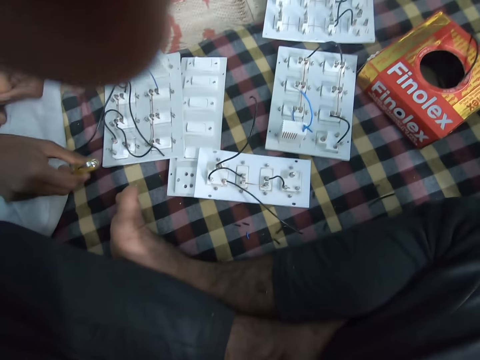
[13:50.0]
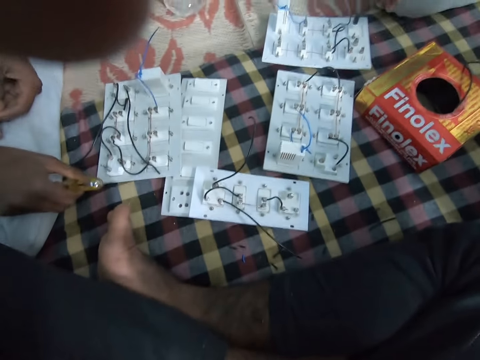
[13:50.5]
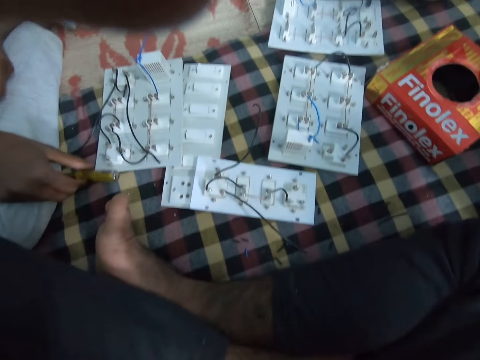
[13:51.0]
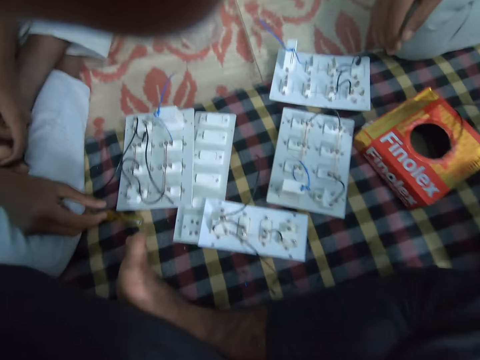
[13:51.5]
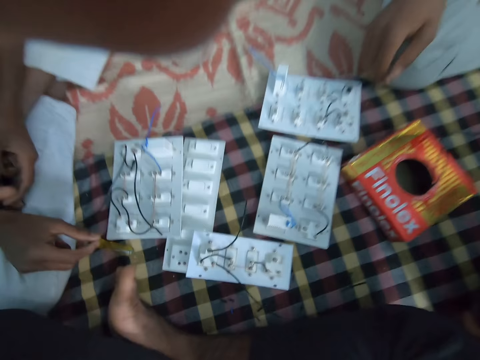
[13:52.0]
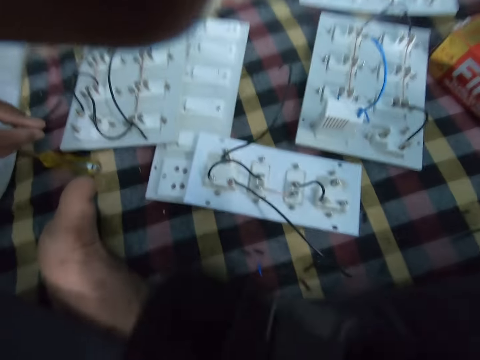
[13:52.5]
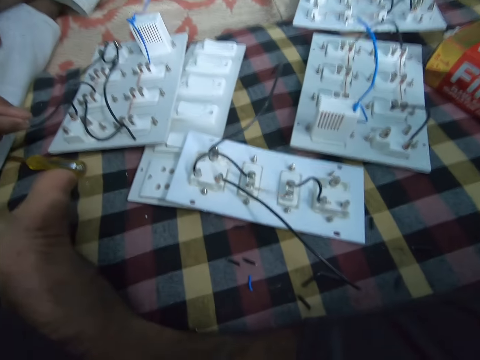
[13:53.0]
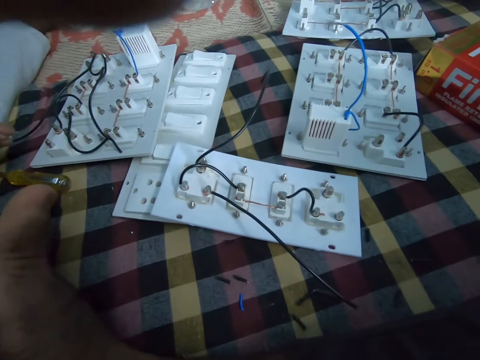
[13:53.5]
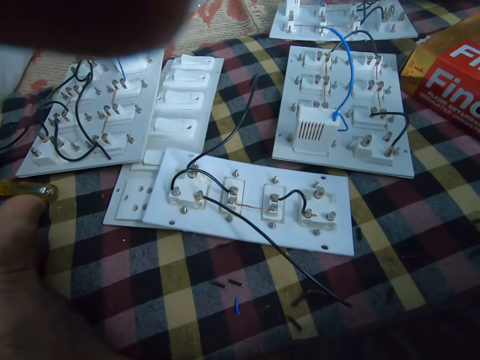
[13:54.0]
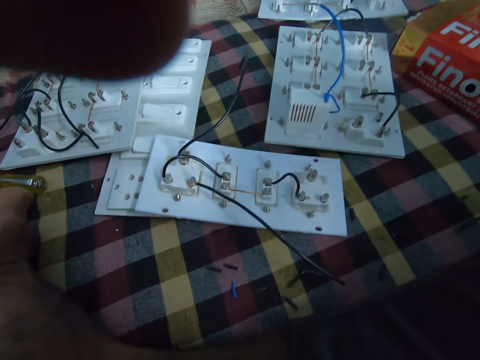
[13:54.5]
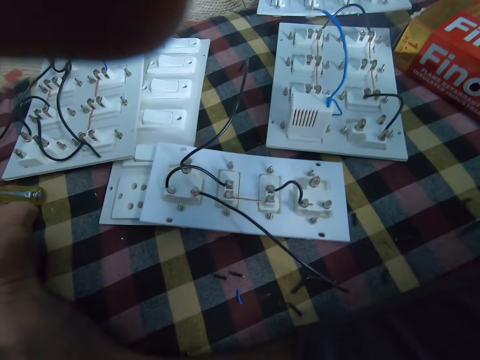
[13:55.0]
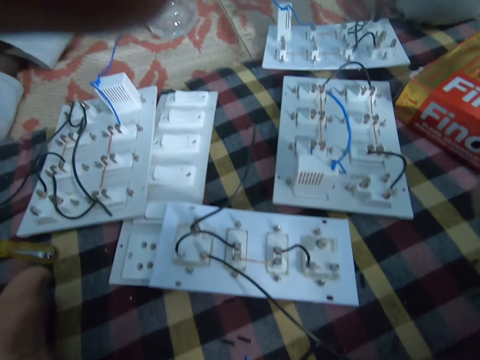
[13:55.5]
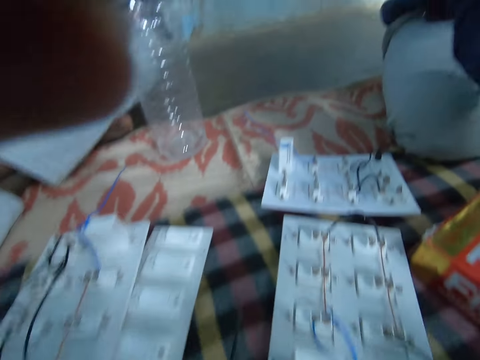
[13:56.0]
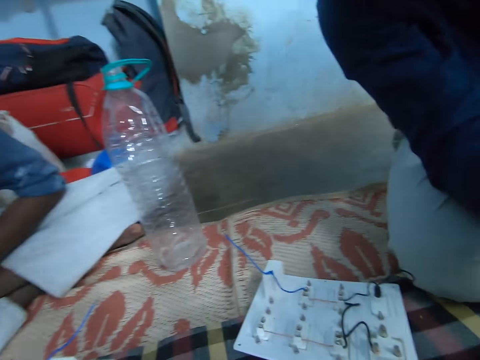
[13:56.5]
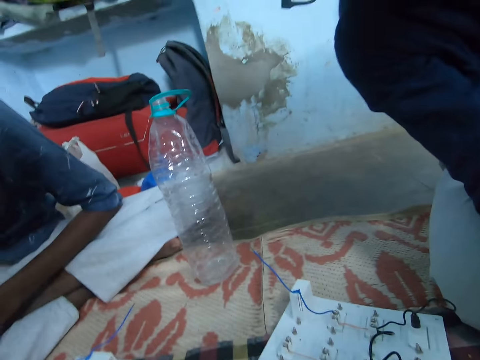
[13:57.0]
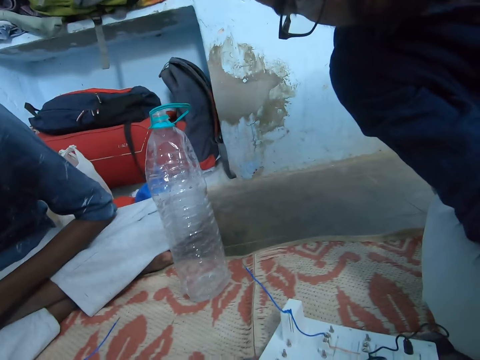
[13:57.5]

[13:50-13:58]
The camera wearer adjusts a camera on his forehead. He touches his face with his left hand. He looks at the plug socket. He adjusts the camera on his forehead.
